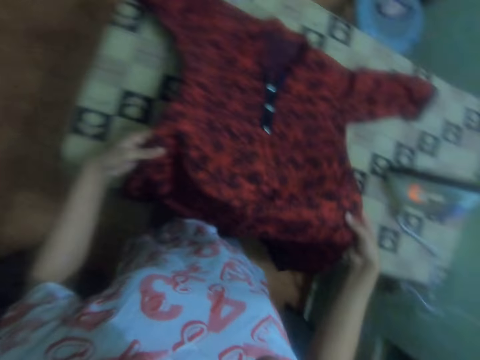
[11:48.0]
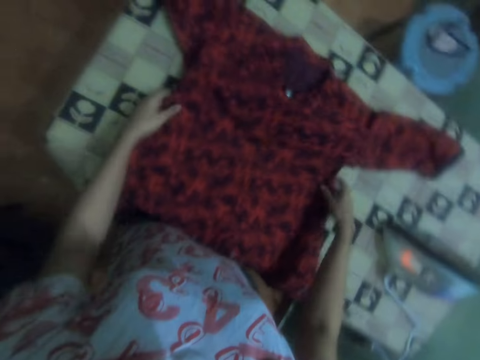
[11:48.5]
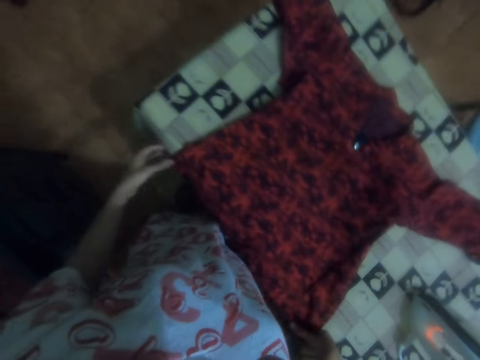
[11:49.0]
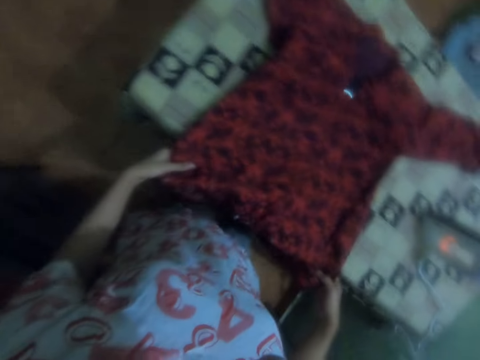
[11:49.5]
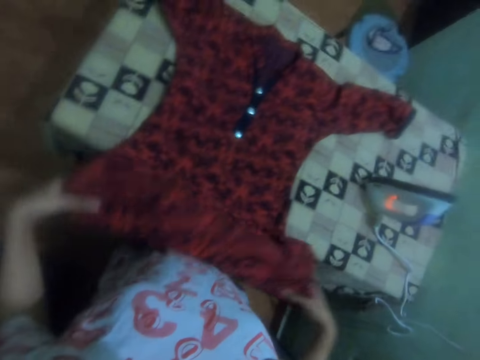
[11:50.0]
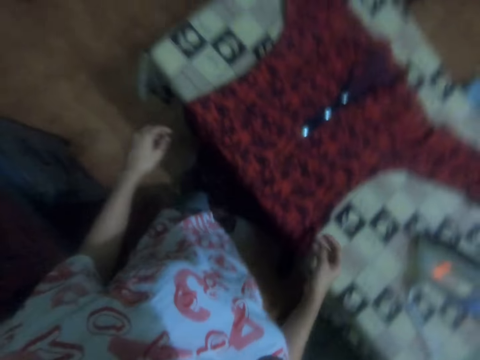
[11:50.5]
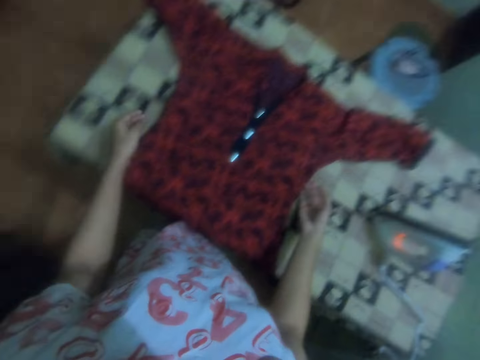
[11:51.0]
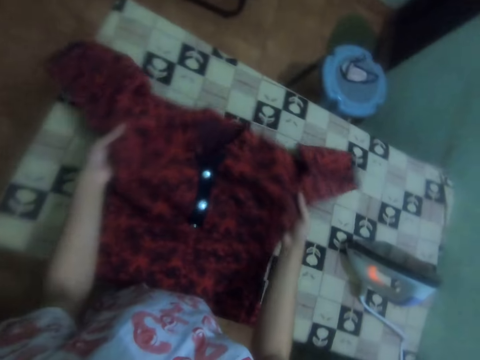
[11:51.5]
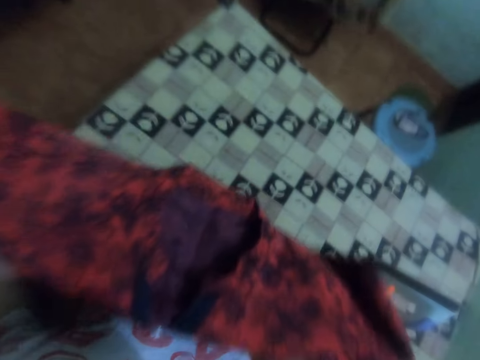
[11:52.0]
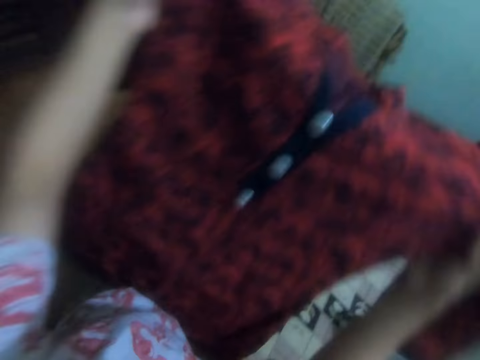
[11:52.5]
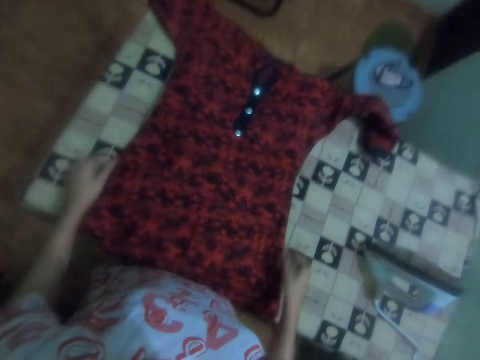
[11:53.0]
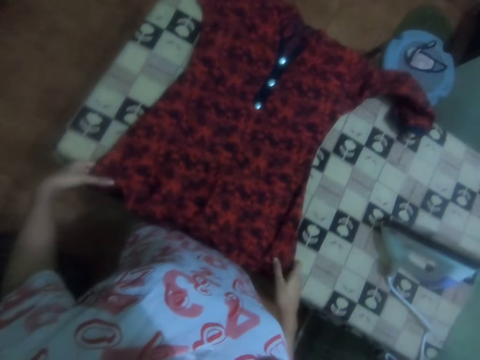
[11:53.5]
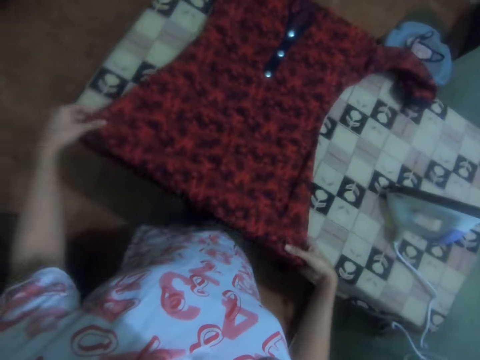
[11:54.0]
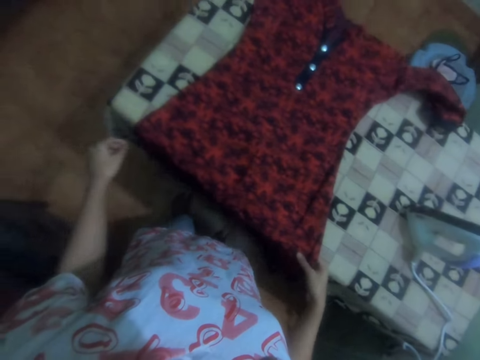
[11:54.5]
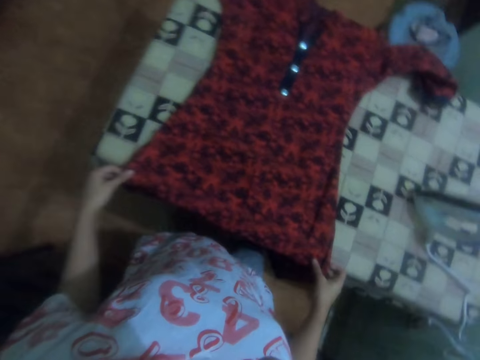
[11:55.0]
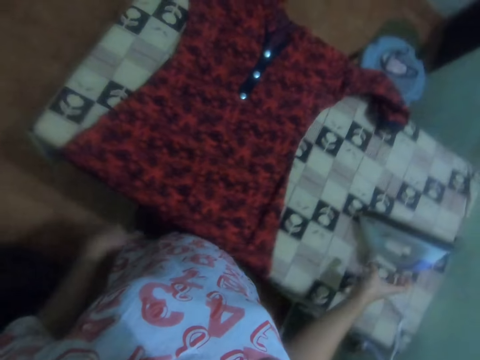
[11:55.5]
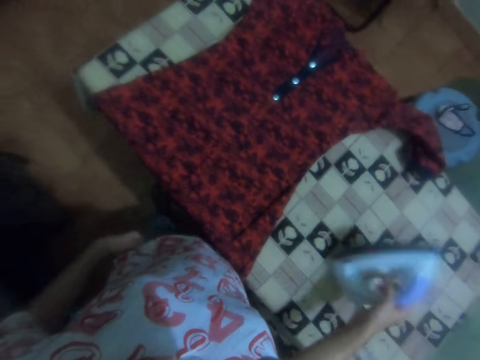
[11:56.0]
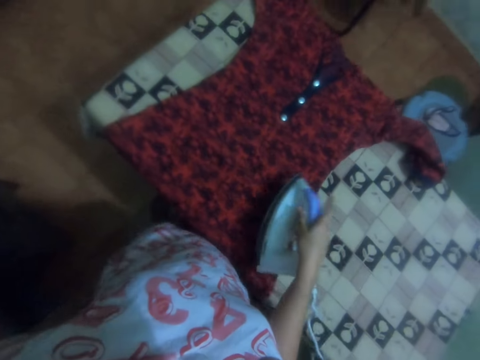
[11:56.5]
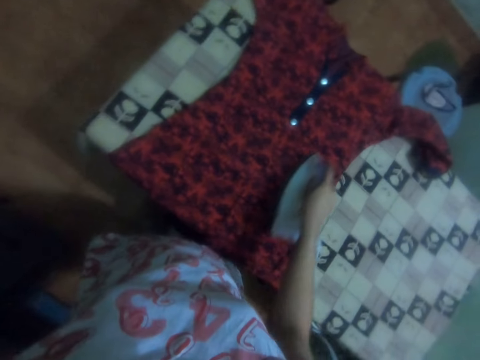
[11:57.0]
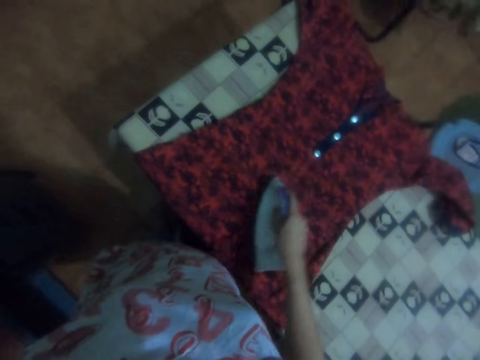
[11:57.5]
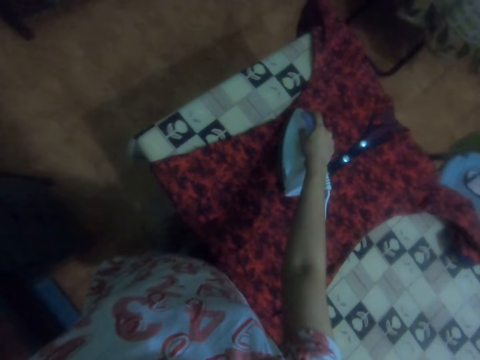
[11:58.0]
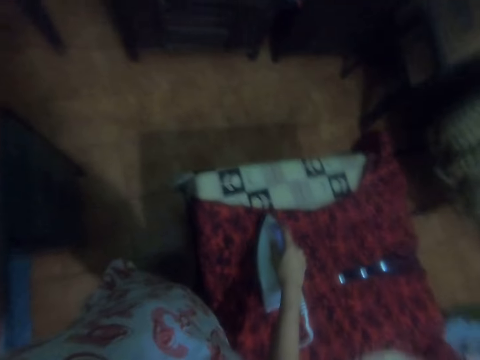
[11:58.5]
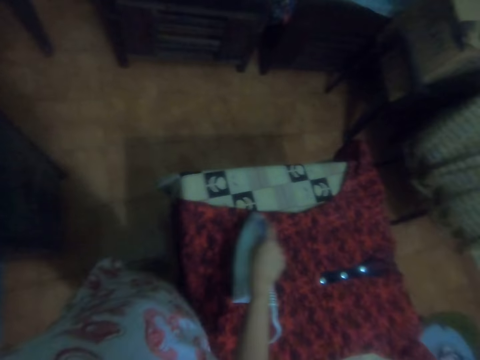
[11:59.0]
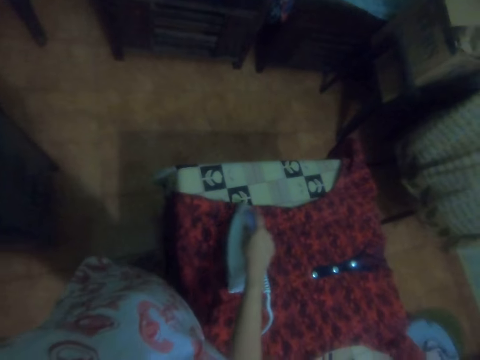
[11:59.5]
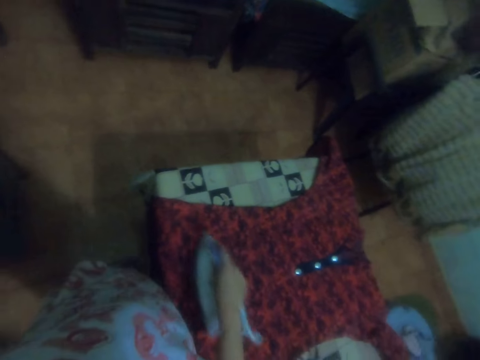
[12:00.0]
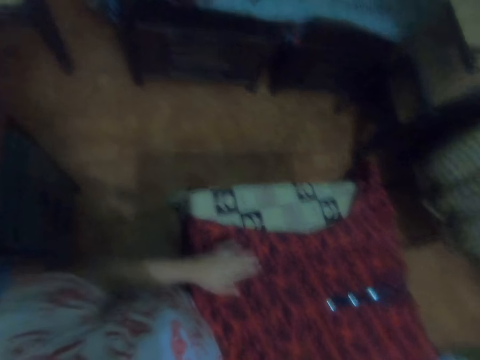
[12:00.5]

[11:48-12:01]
The camera wearer adjusts a cloth on a table. They lift the dress on the dressing table. They pick the dress from the ironing table. They spread the dress on the ironing table. They pick the iron box from the ironing table with the right hand. They iron the dress on the ironing table with the iron box.

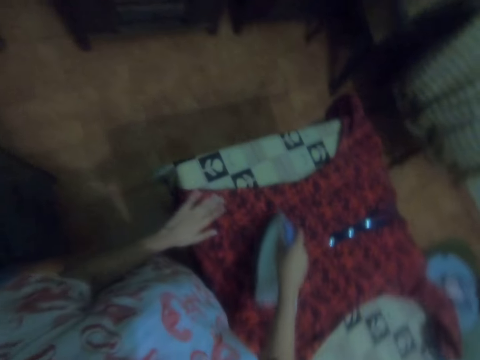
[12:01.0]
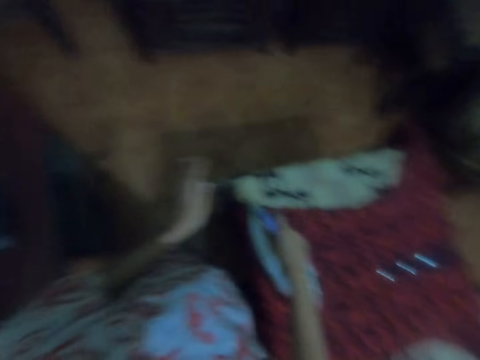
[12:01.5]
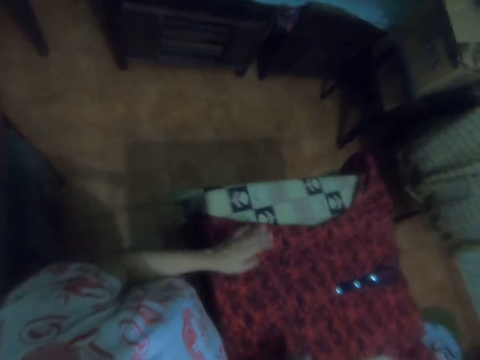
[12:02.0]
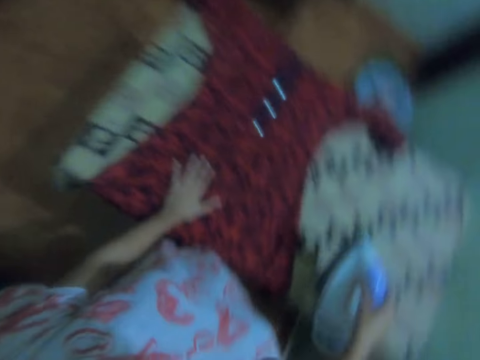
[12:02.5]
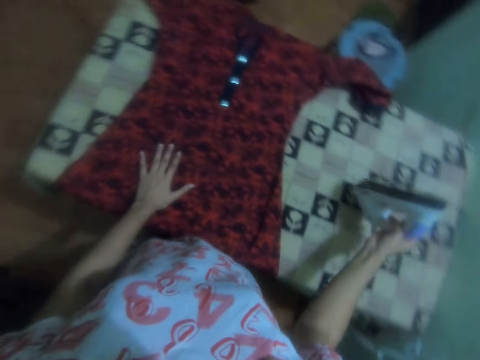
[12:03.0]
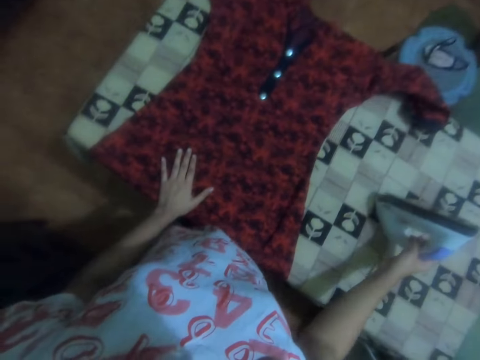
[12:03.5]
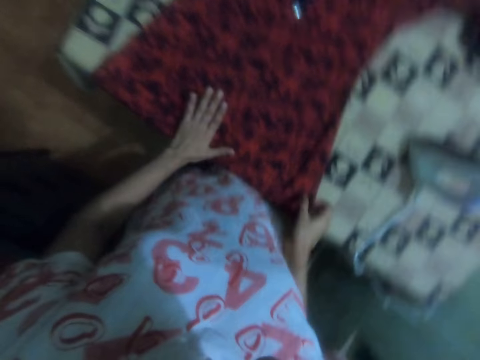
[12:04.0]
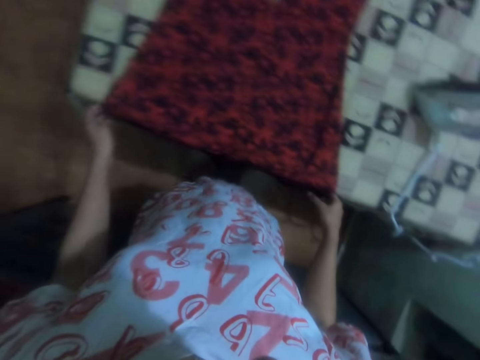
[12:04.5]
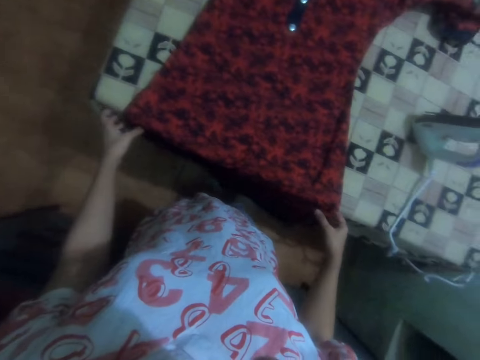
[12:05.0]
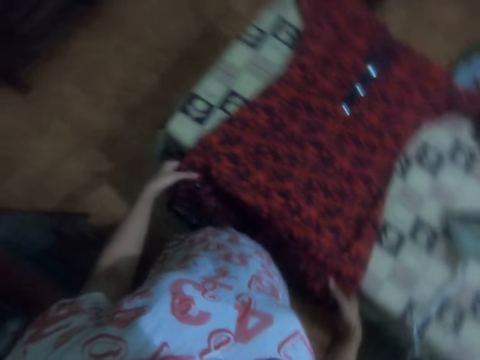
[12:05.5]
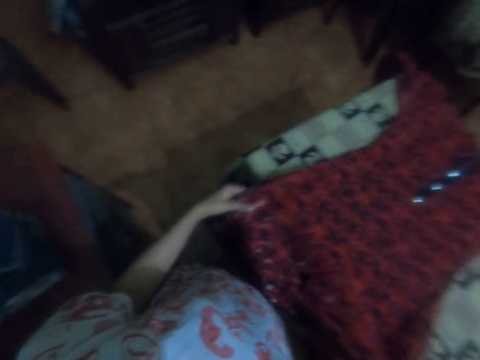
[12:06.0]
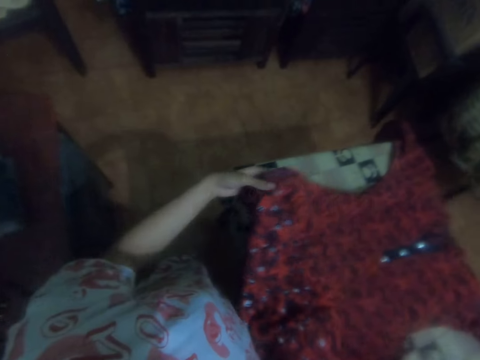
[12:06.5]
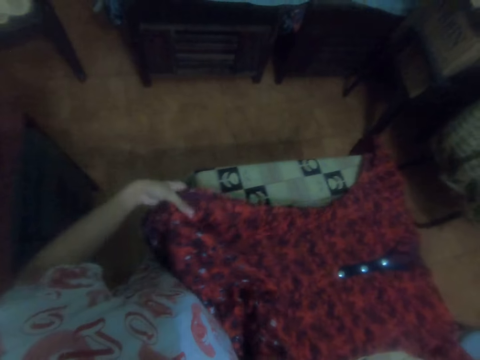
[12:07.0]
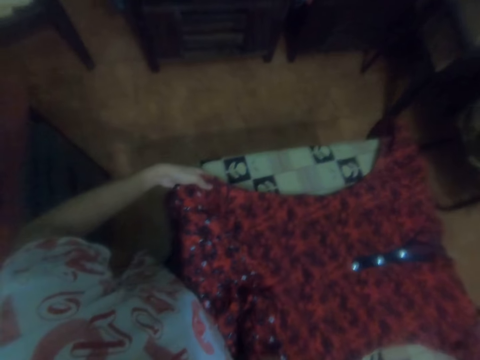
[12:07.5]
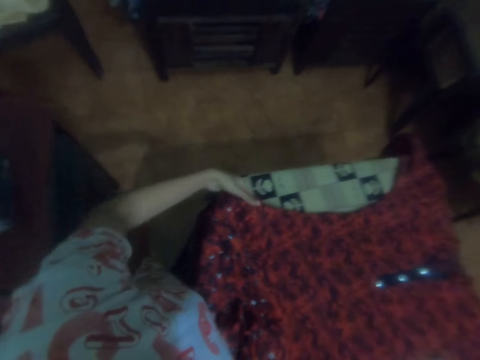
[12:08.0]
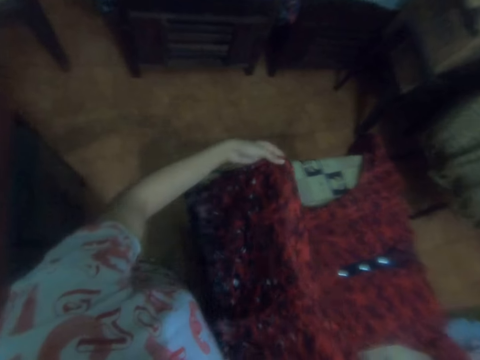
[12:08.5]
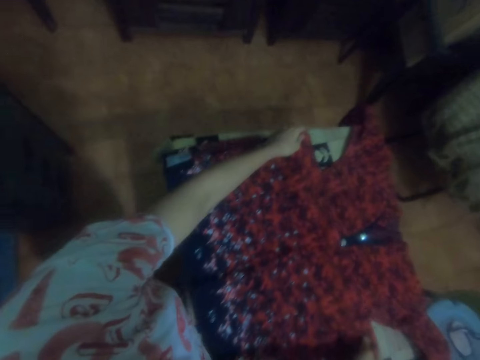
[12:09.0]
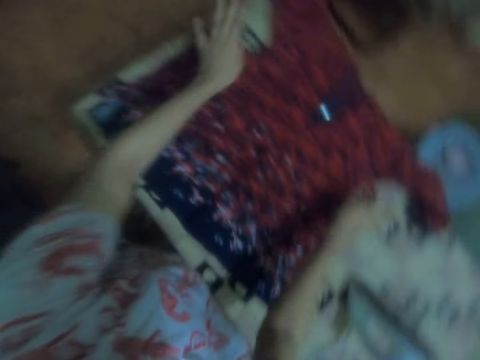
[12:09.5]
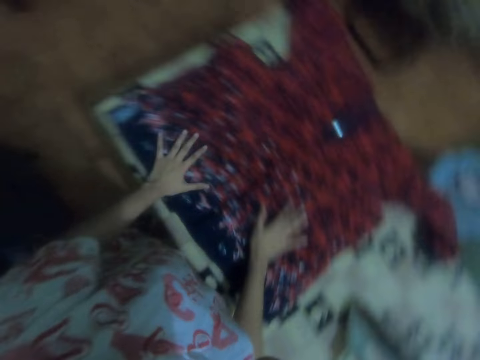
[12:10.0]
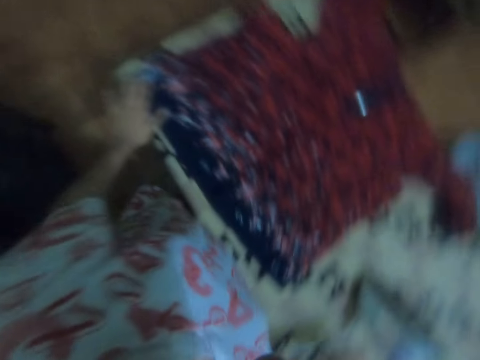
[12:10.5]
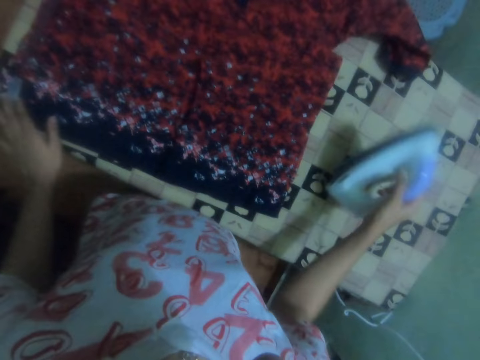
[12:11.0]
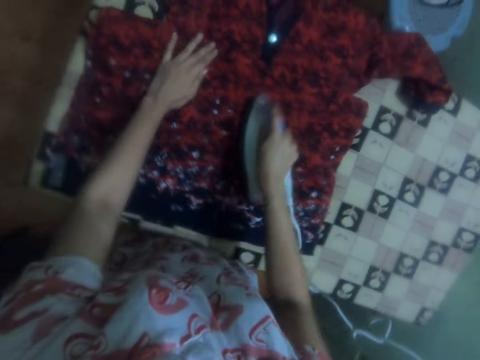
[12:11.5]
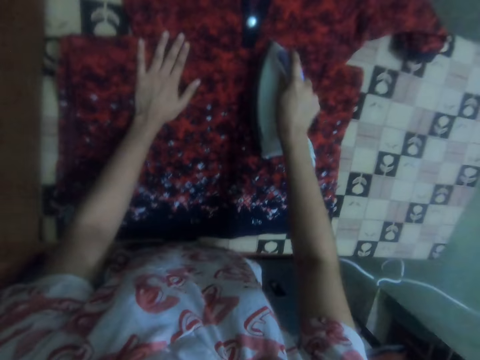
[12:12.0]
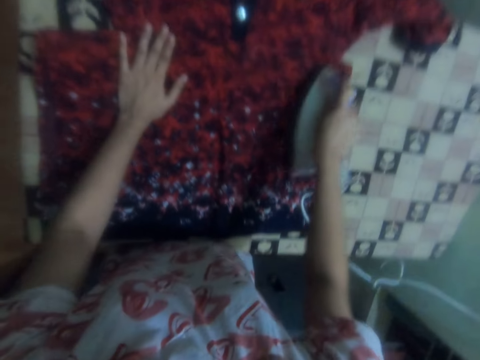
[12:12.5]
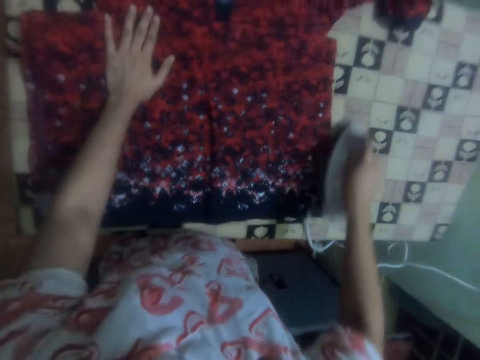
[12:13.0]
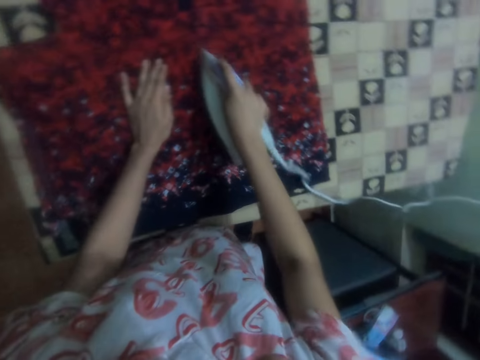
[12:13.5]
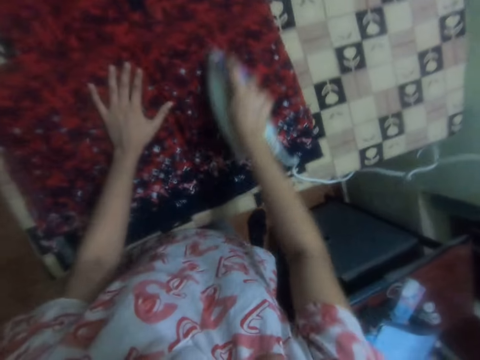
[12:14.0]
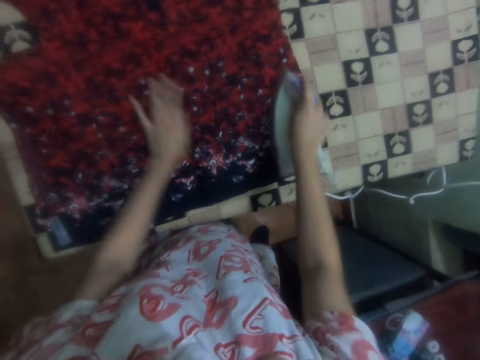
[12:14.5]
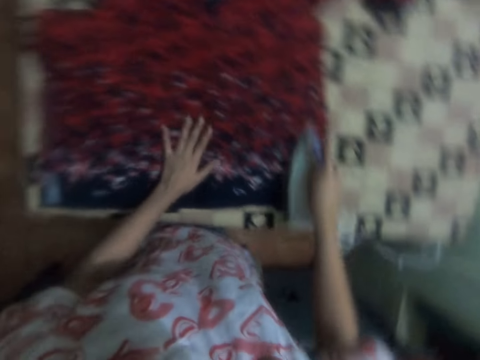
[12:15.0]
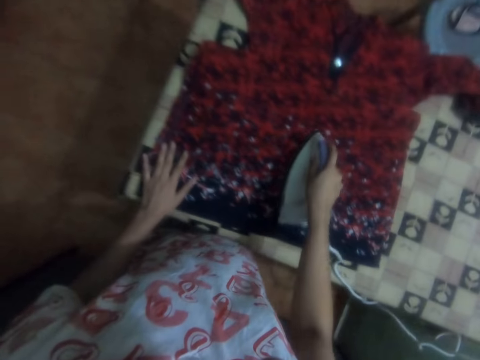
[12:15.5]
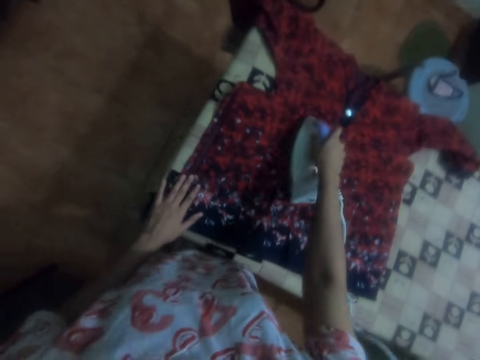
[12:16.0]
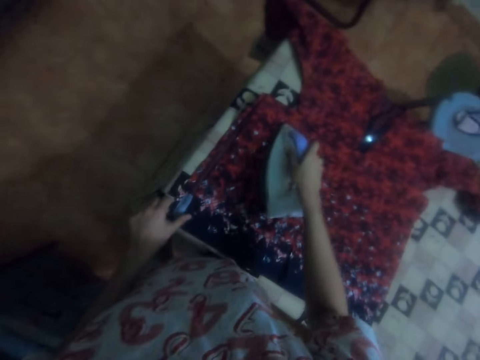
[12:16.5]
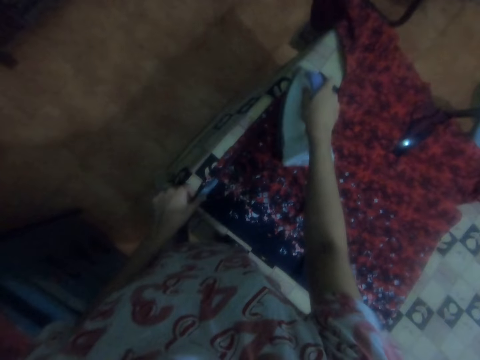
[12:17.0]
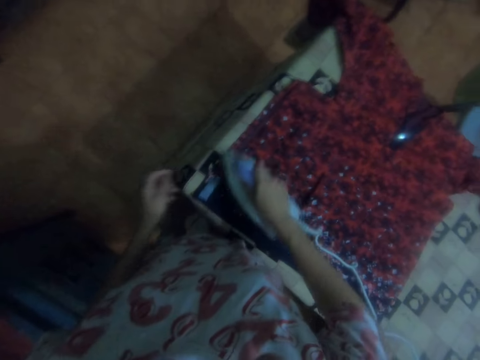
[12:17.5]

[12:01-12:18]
The camera wearer puts the iron box on the ironing table with the right hand. They adjust a cloth on a table. They lift the dress on the dressing table. They pick the iron box from the ironing table with the right hand. They iron the dress on the ironing table with the iron box.
